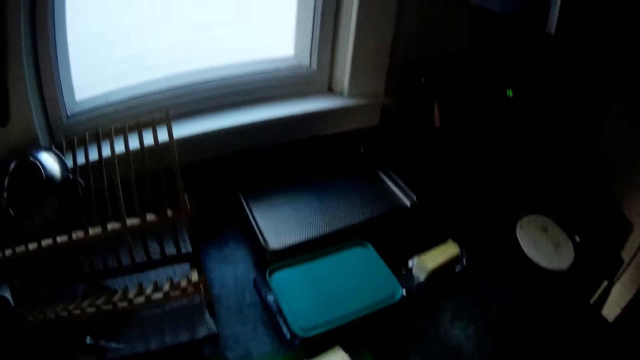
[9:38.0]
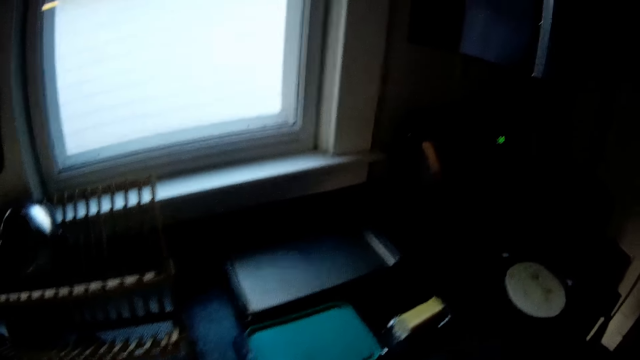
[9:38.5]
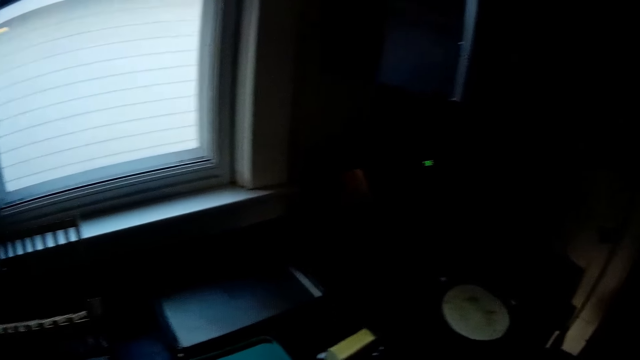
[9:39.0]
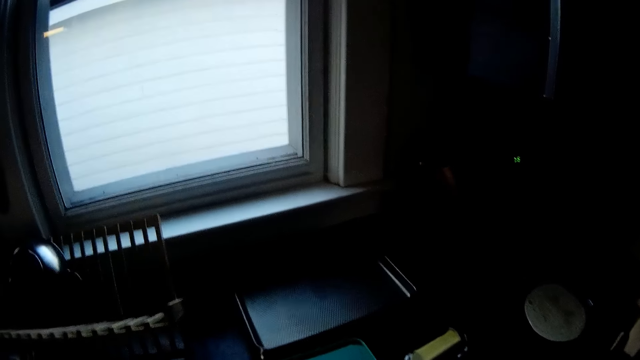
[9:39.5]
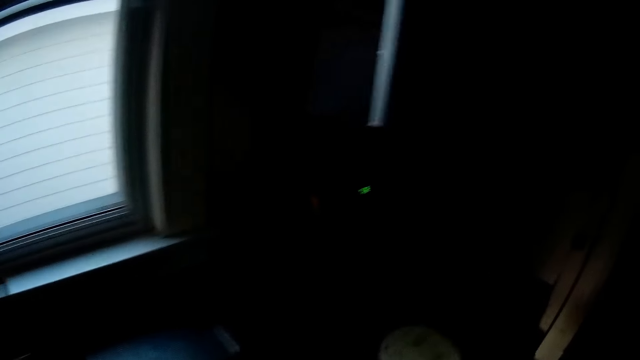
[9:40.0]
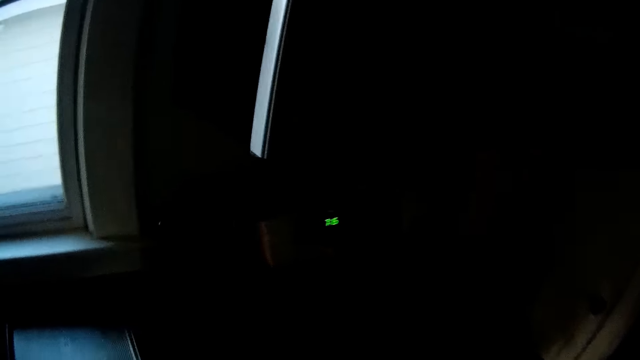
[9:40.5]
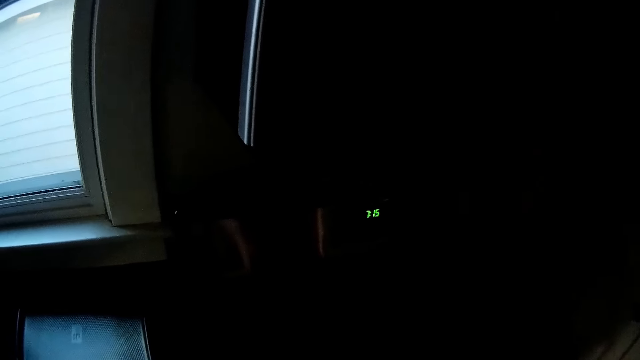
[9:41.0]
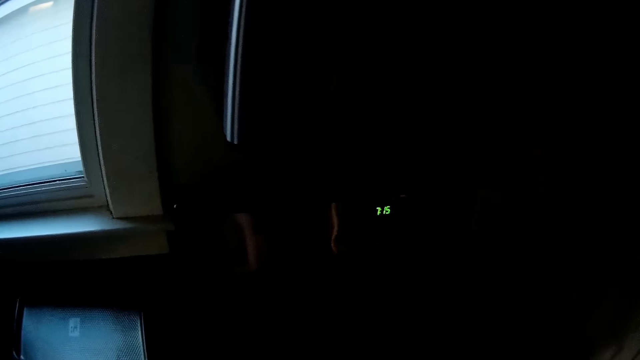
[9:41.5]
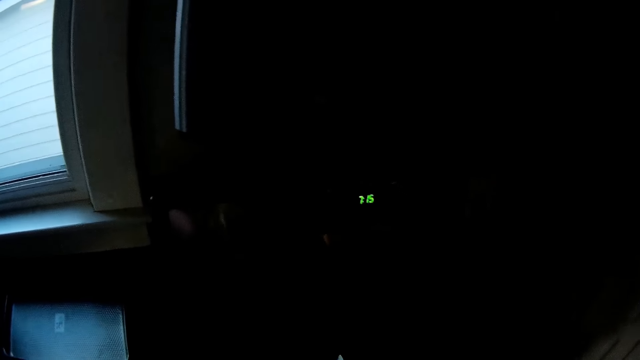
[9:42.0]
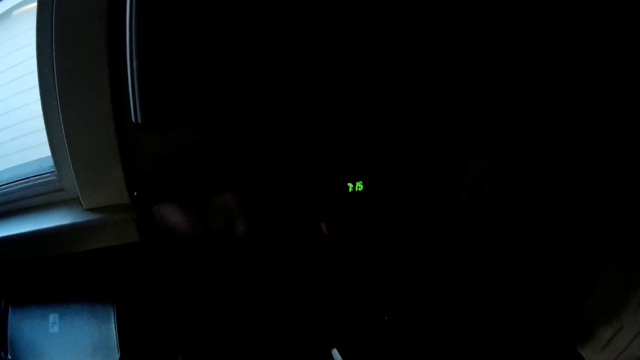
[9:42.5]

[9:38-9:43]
The camera wearer cuts butter with her right hand.

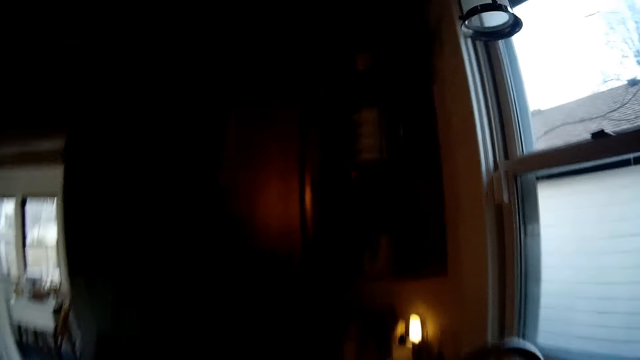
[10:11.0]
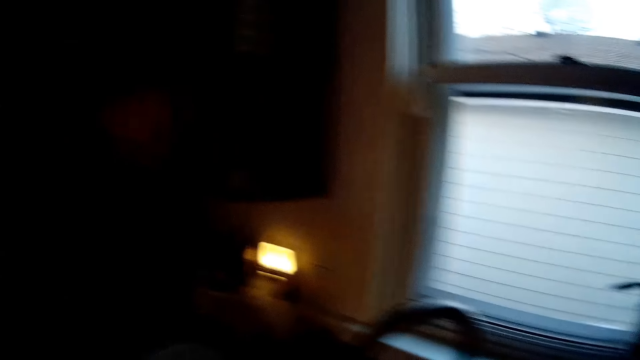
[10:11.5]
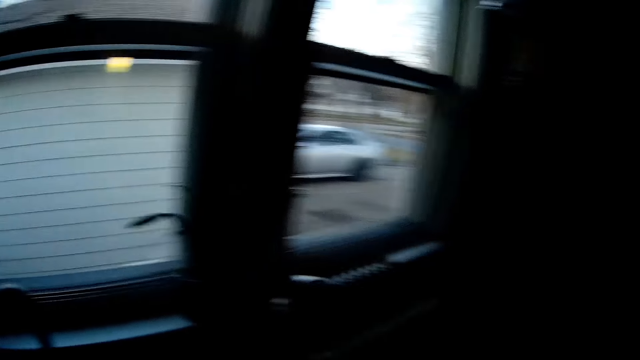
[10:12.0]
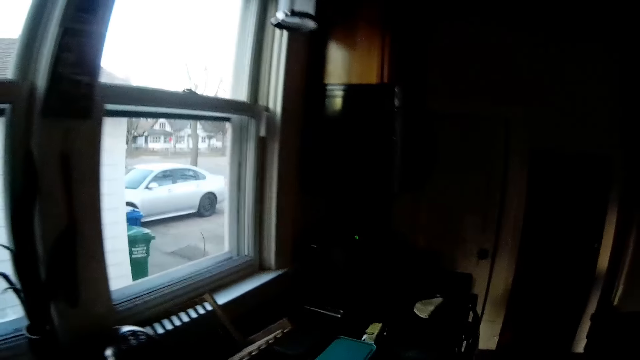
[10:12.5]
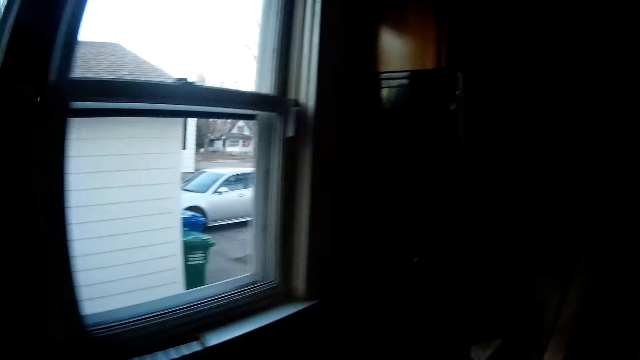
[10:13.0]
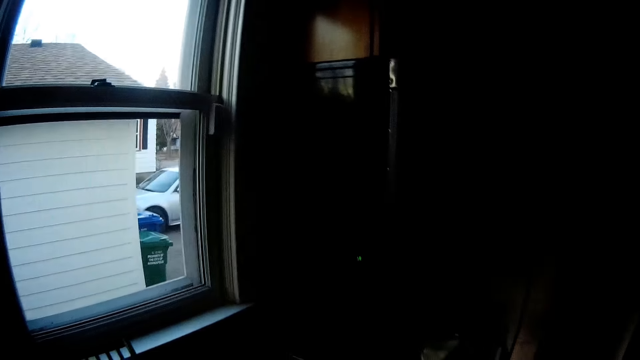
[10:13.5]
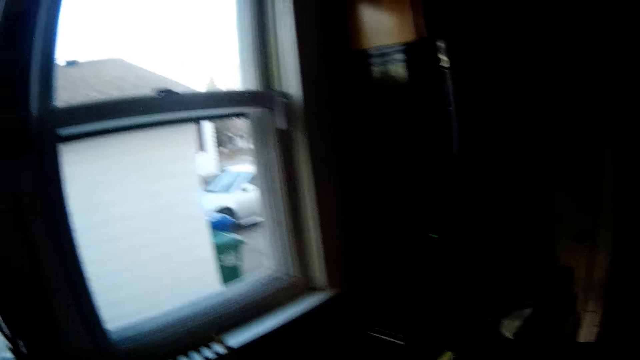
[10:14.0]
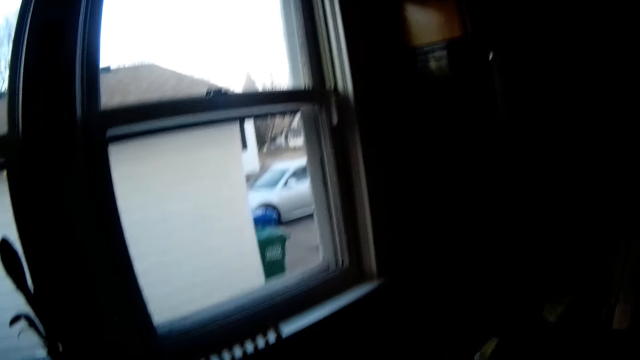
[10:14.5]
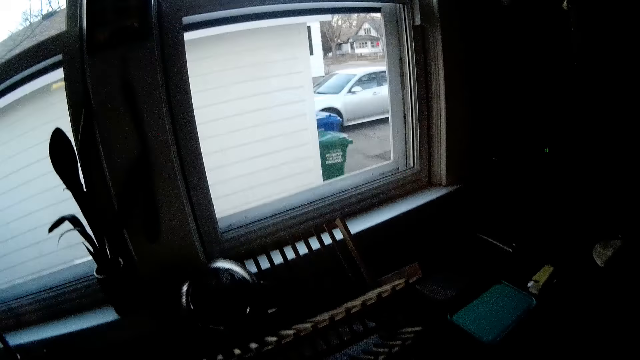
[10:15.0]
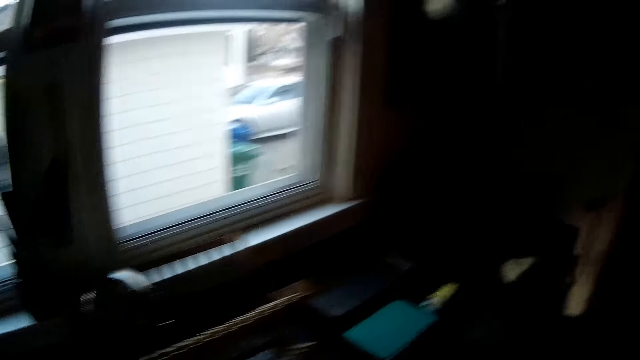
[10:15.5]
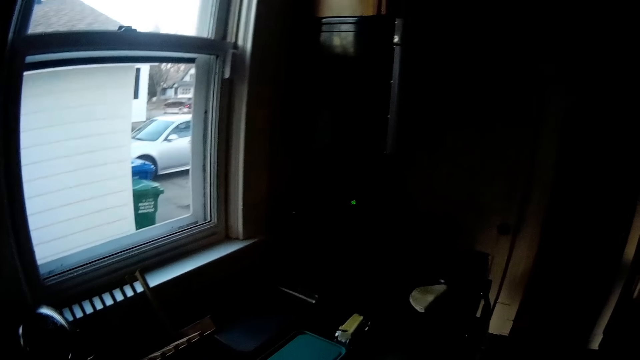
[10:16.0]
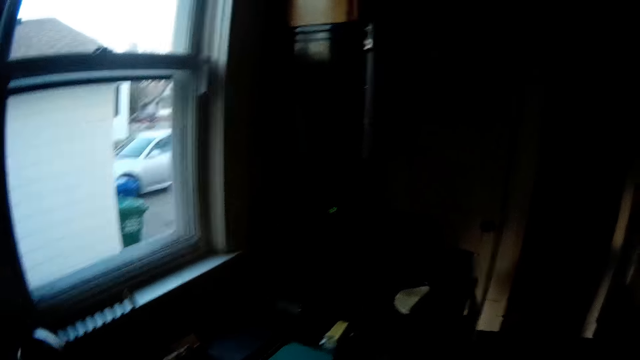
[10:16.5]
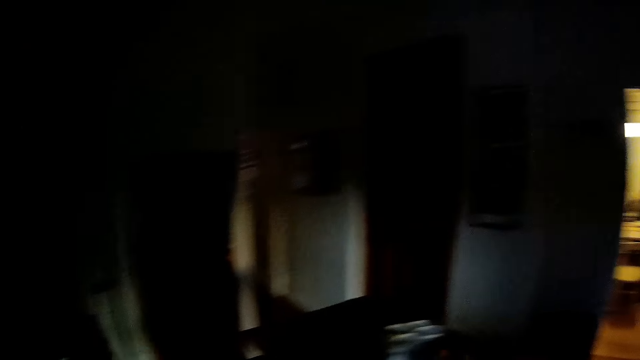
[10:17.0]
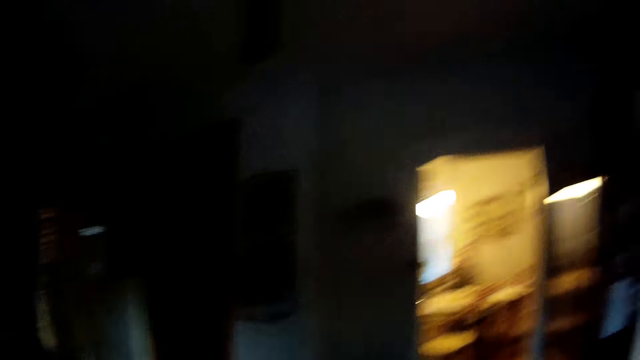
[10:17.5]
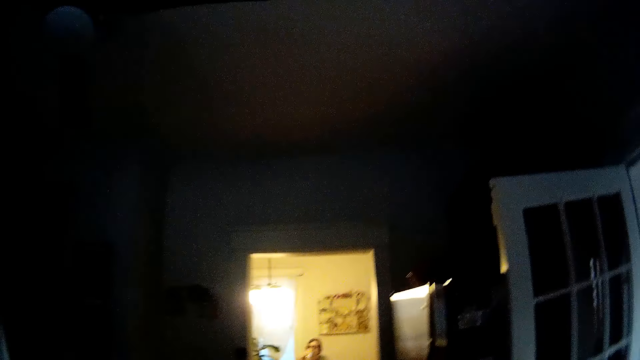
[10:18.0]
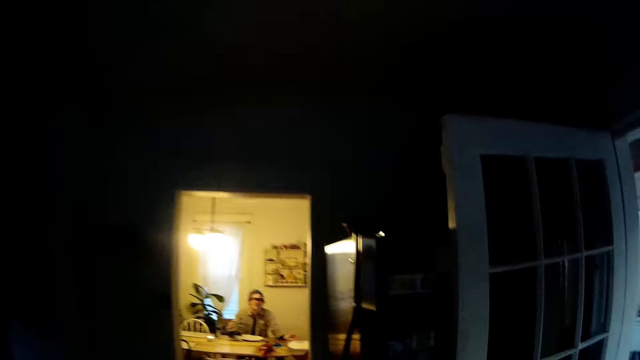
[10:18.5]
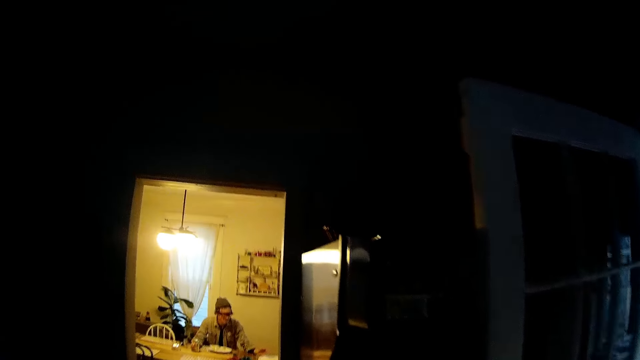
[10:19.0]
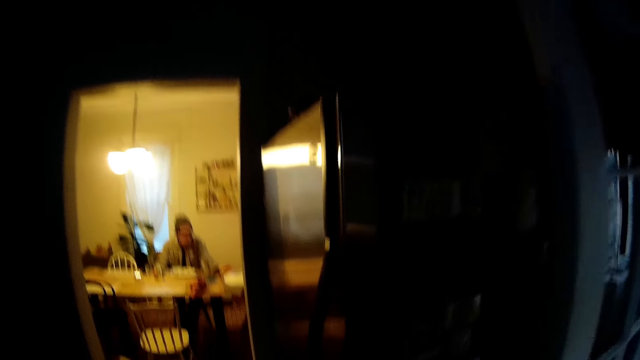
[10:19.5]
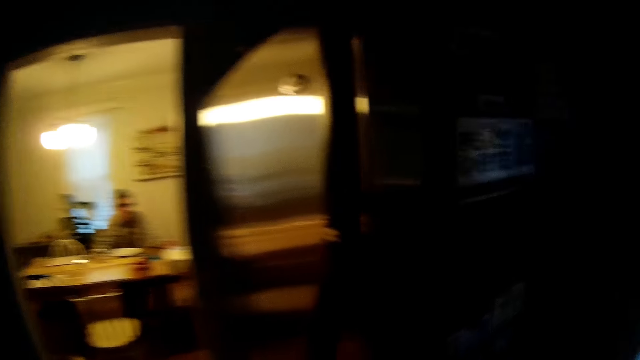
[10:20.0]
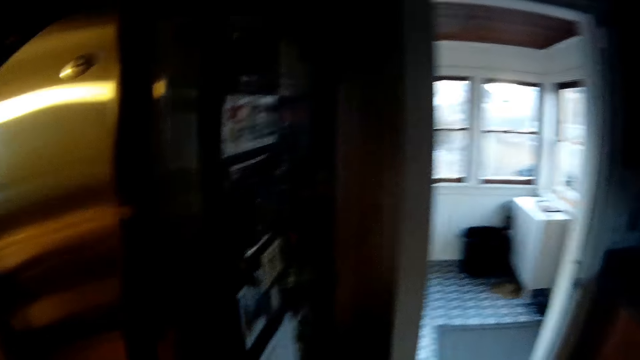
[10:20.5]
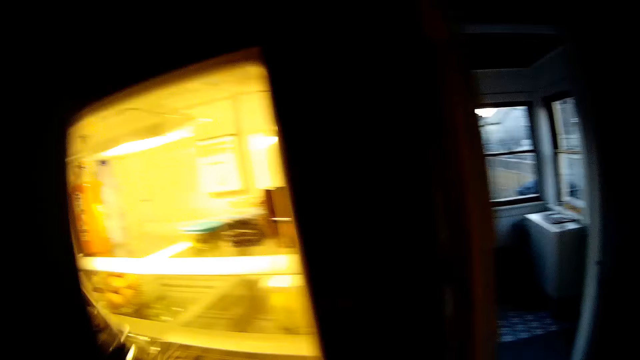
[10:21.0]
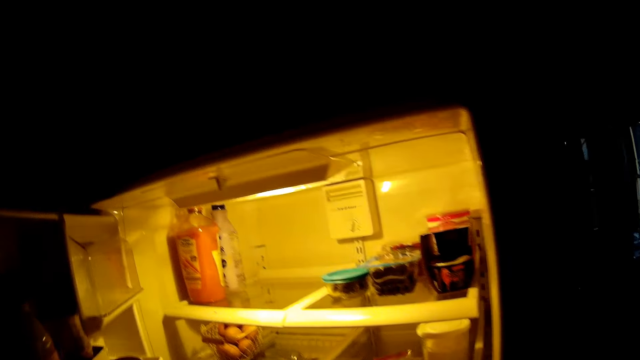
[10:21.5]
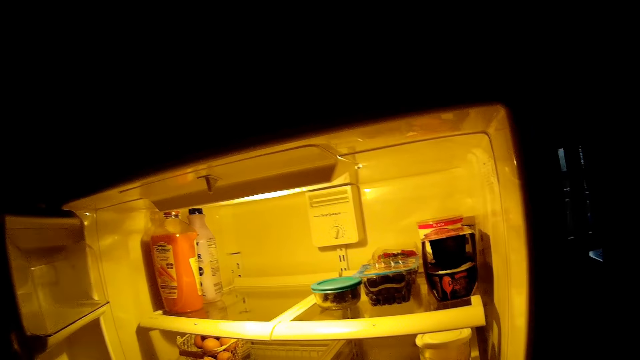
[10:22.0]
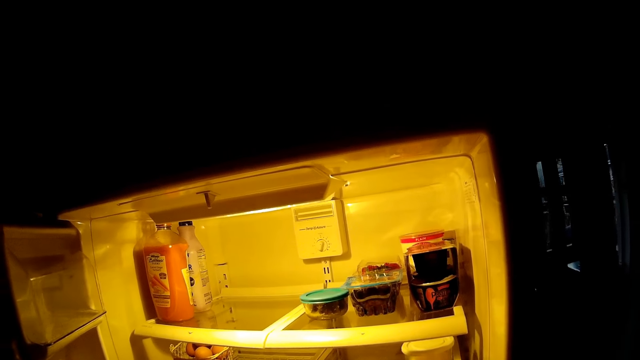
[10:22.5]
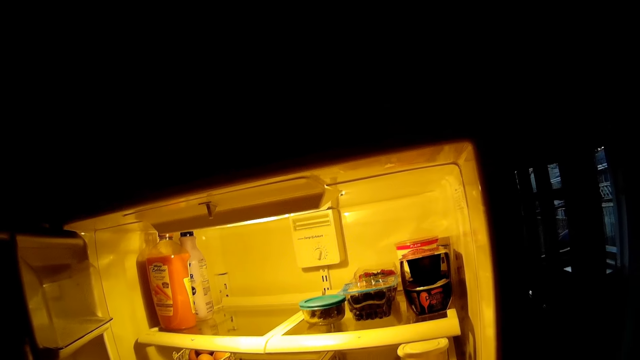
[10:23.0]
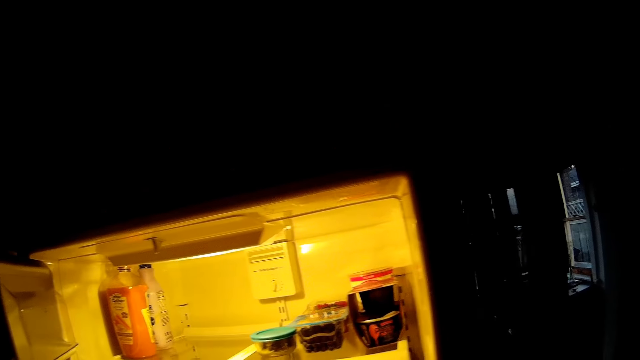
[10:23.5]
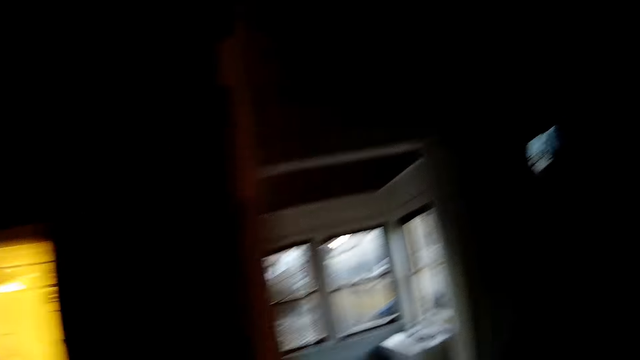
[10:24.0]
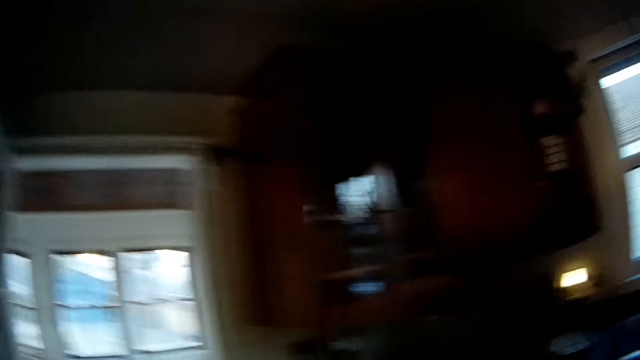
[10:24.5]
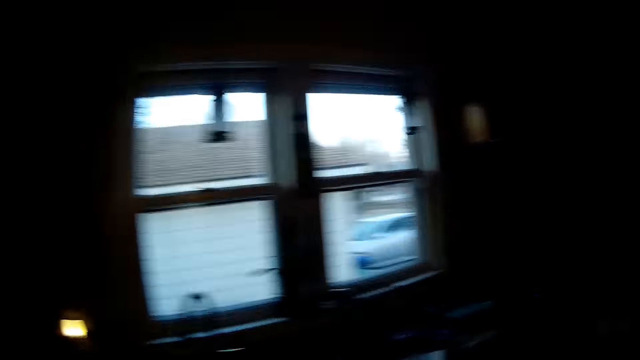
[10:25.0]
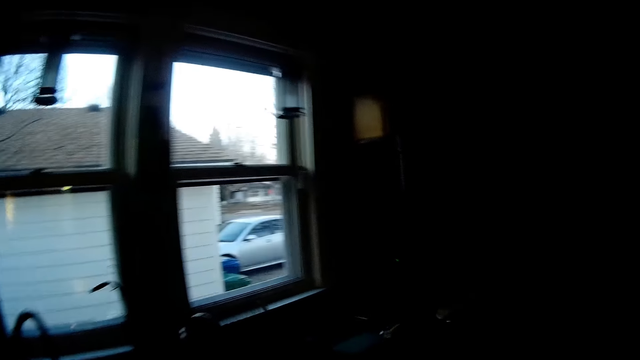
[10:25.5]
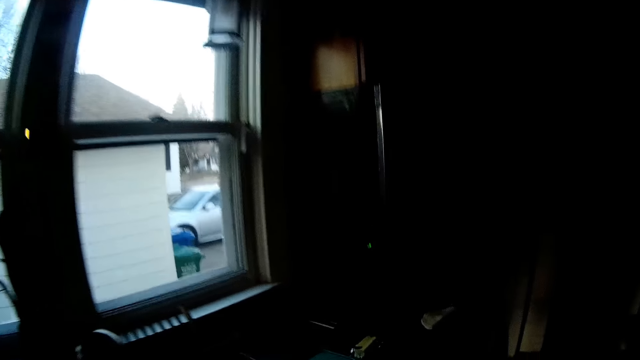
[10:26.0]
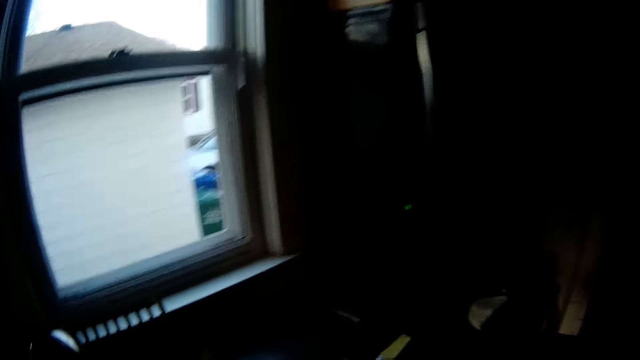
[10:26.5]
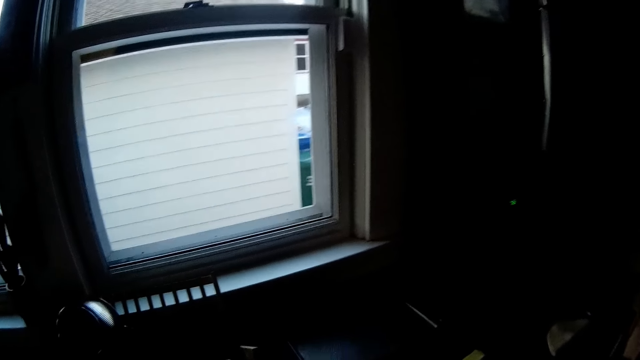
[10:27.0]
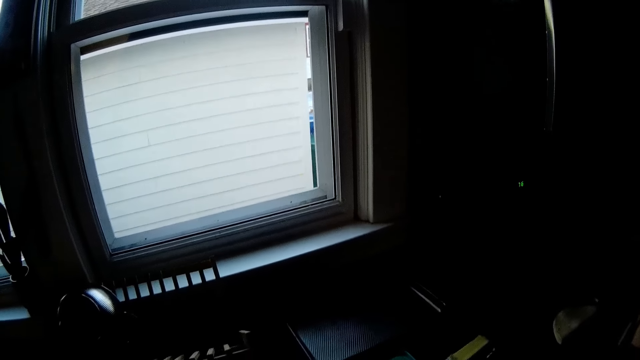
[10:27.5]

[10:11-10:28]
The camera wearer walks around repeatedly. She opens the door of the fridge with her left hand. She closes the door of the fridge with her left hand. She walks around.
